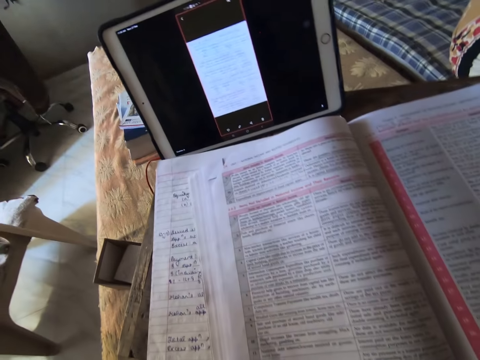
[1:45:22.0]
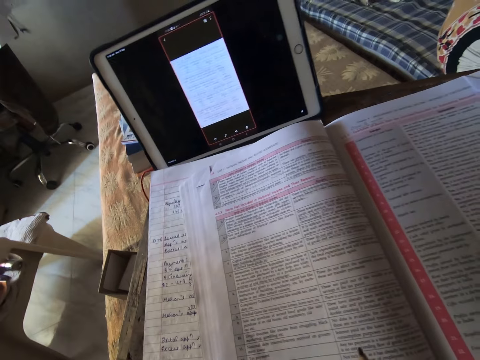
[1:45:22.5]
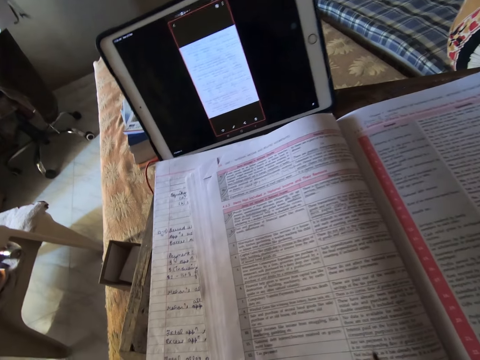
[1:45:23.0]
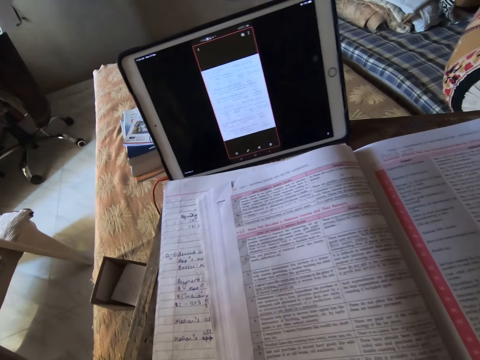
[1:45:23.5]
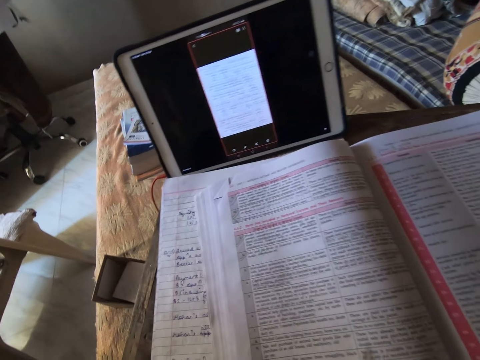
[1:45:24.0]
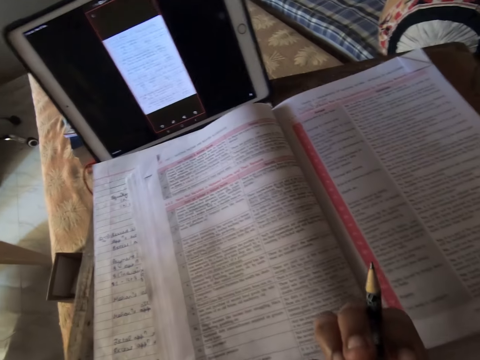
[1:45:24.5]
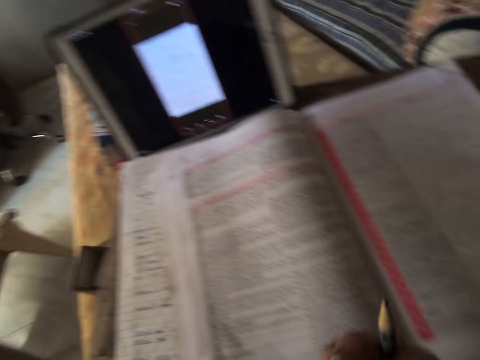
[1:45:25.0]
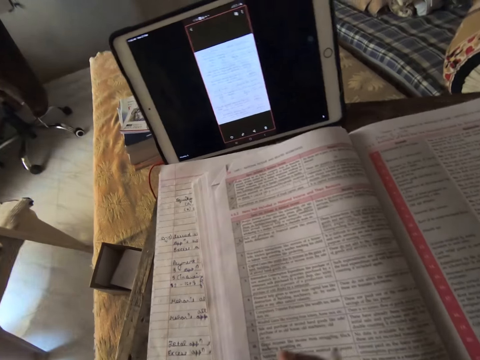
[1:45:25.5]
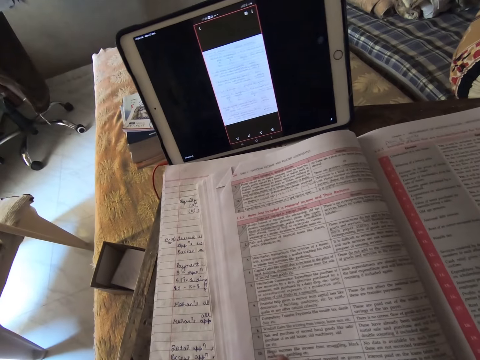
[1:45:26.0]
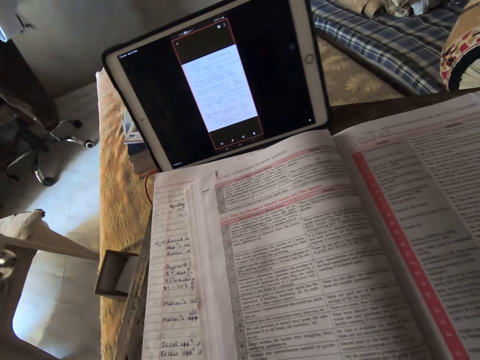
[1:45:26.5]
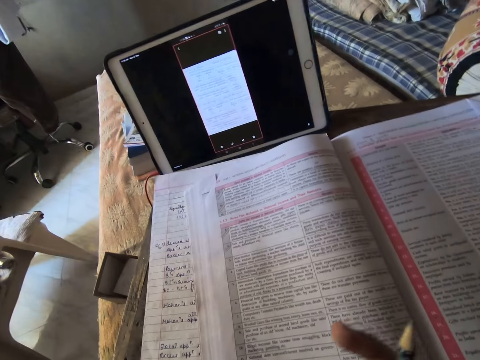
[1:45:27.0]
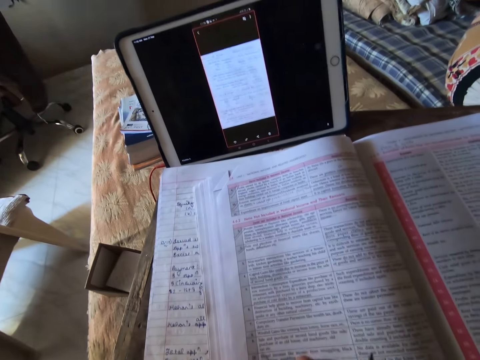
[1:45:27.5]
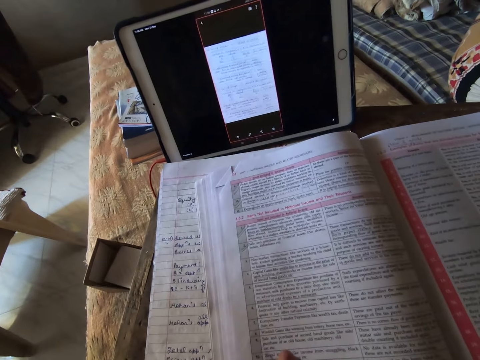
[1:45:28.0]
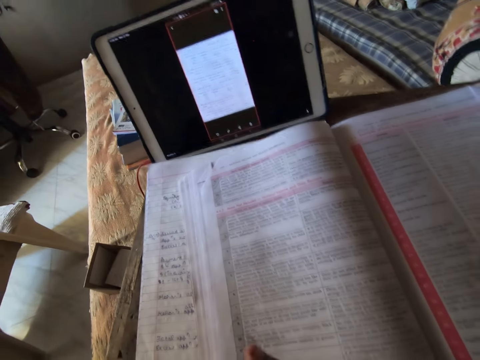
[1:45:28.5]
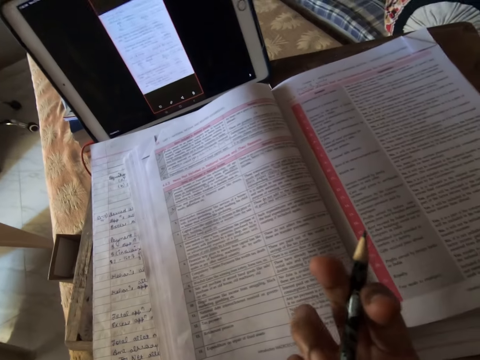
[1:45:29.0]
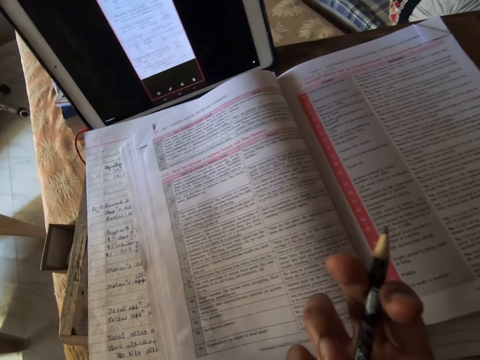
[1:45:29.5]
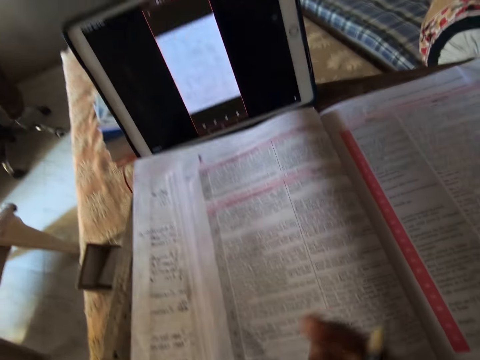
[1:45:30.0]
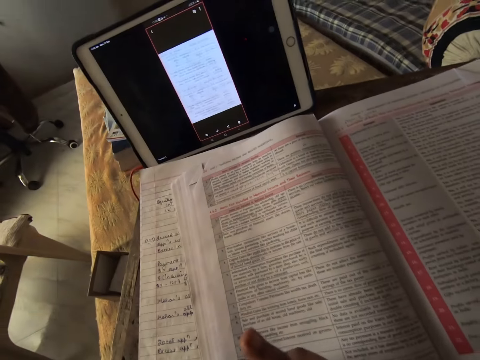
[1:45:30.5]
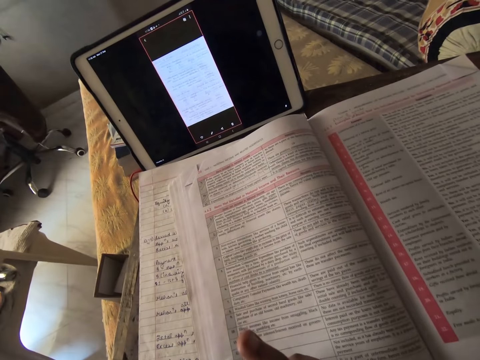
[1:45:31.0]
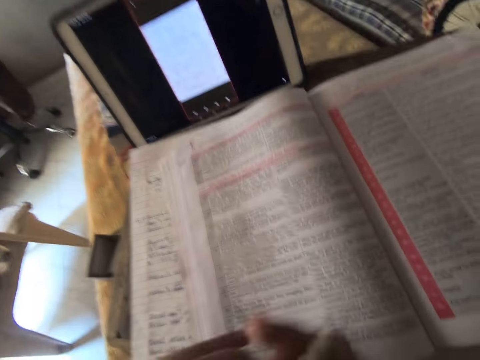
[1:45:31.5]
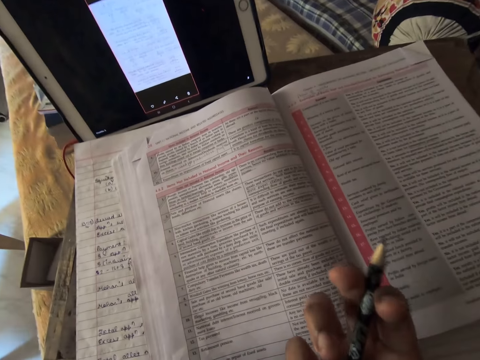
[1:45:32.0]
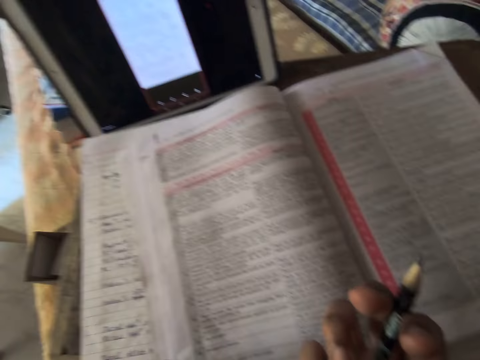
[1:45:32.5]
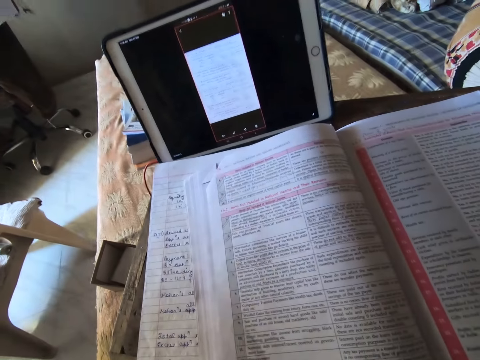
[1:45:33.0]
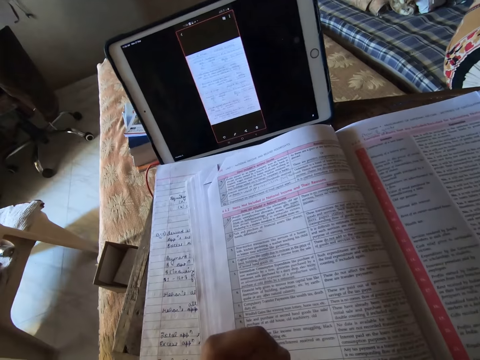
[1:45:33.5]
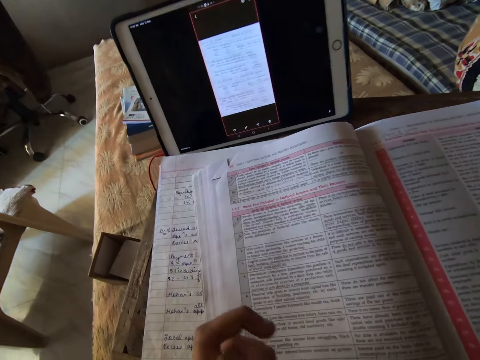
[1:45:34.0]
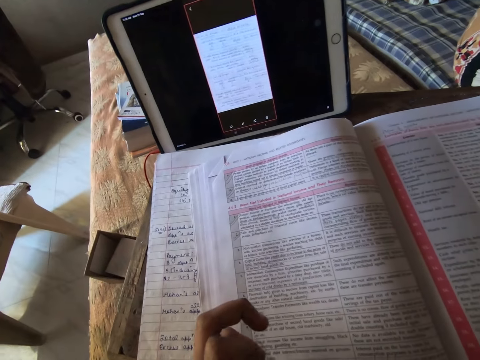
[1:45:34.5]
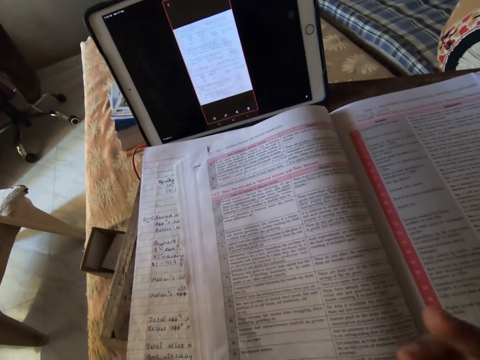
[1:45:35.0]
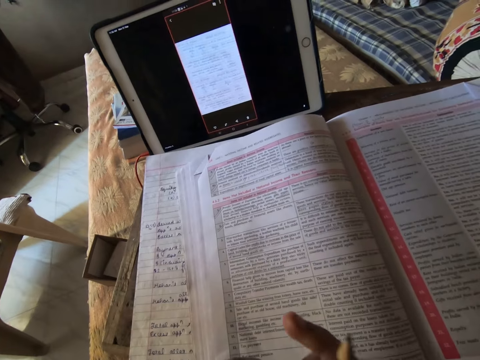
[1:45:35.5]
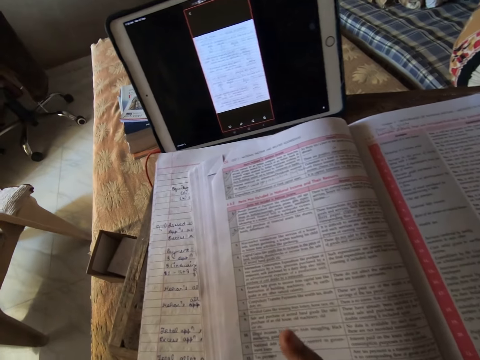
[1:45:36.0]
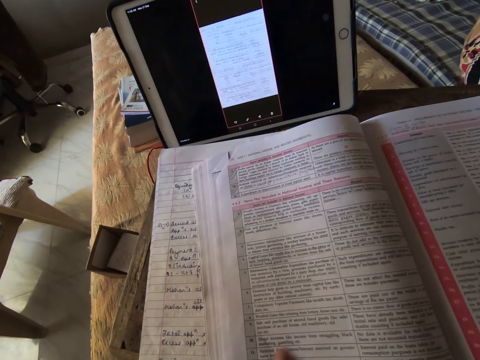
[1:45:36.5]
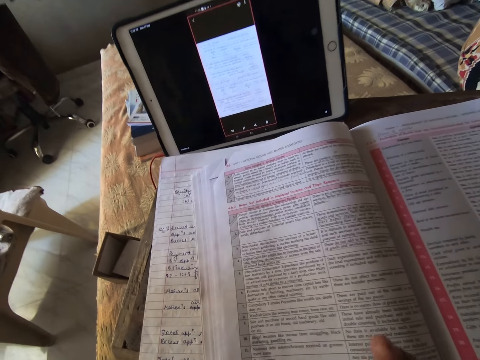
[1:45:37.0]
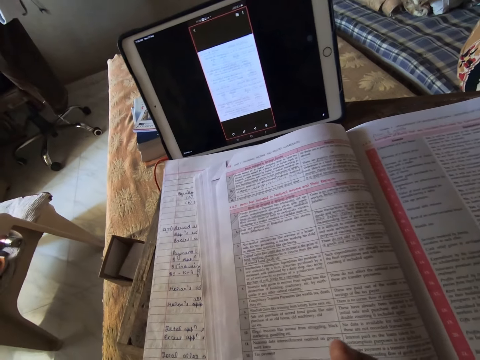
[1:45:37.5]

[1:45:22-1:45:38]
The camera wearer looks at his finger. He does so repeatedly. He looks at his fingers and scratches his fingers.

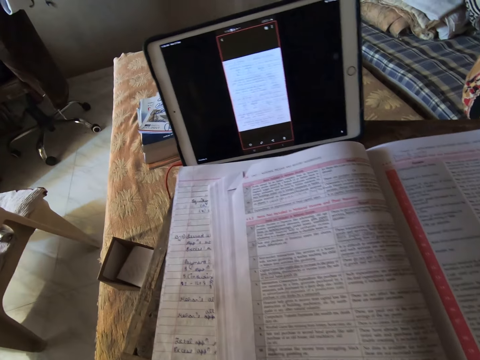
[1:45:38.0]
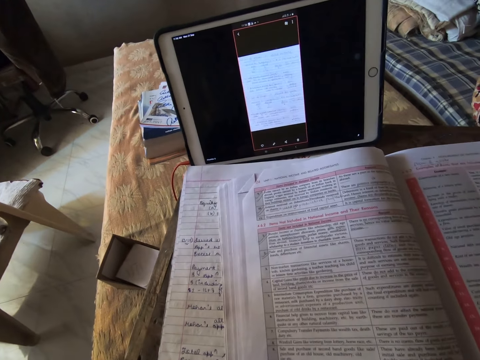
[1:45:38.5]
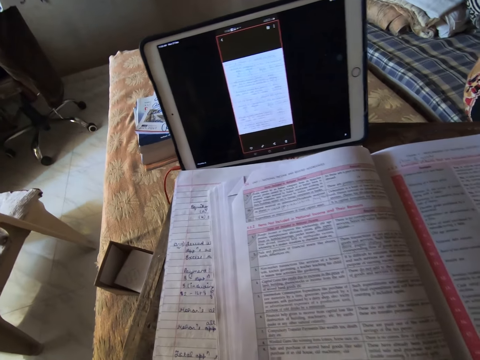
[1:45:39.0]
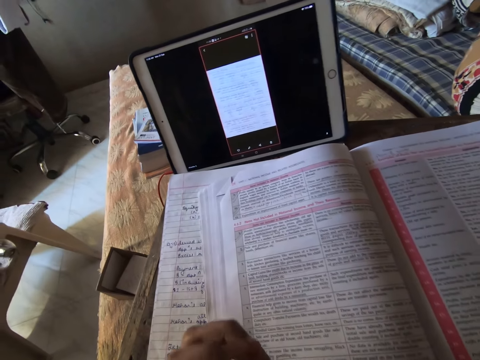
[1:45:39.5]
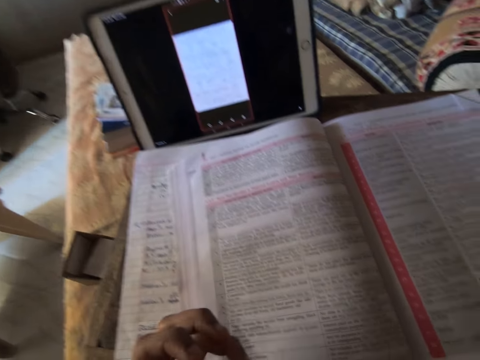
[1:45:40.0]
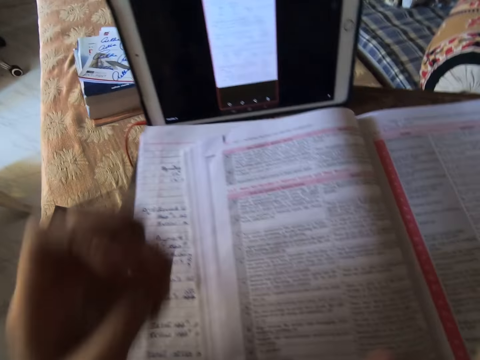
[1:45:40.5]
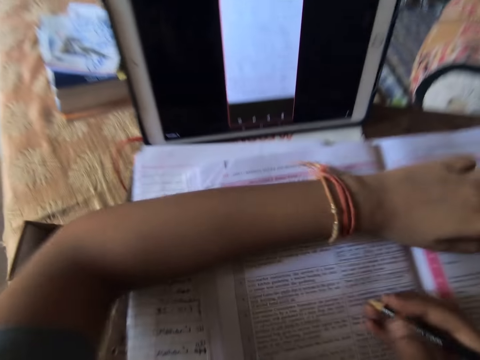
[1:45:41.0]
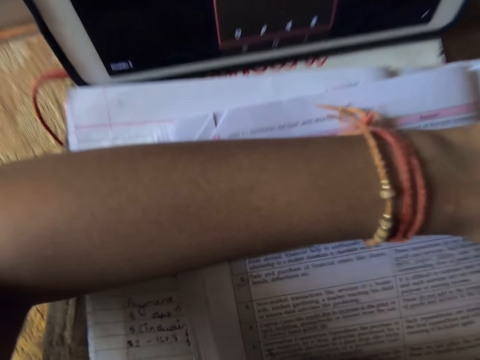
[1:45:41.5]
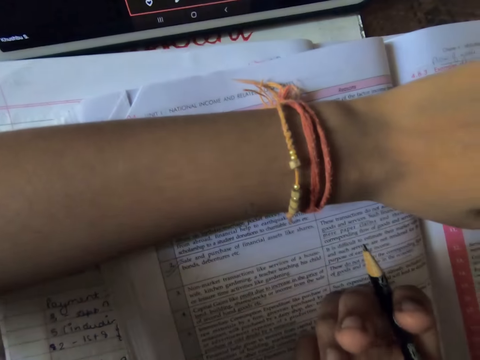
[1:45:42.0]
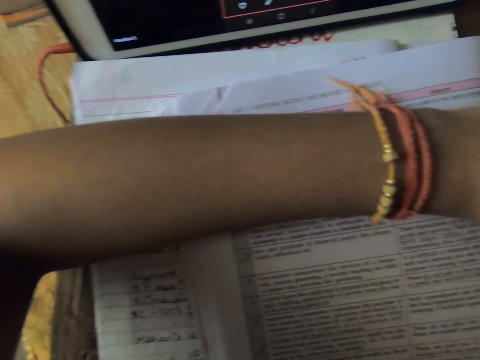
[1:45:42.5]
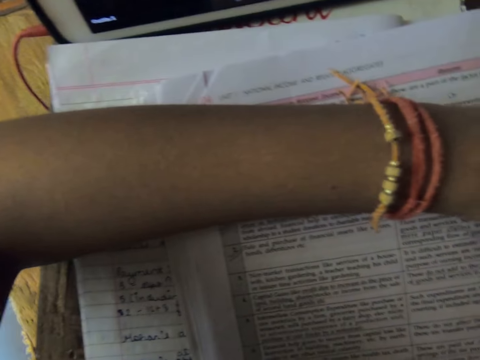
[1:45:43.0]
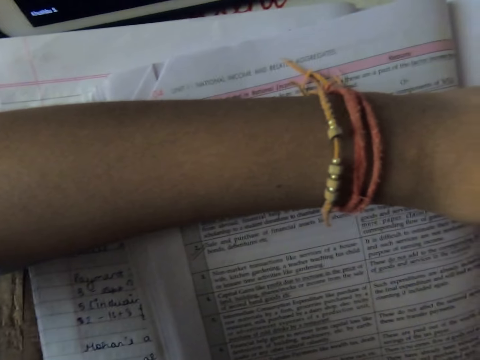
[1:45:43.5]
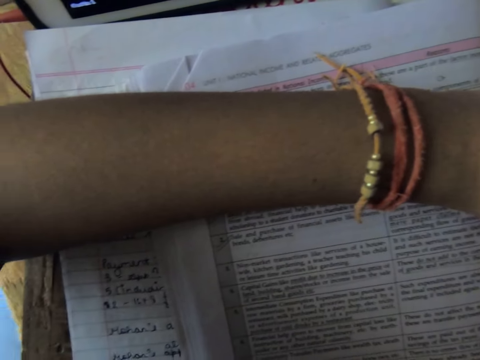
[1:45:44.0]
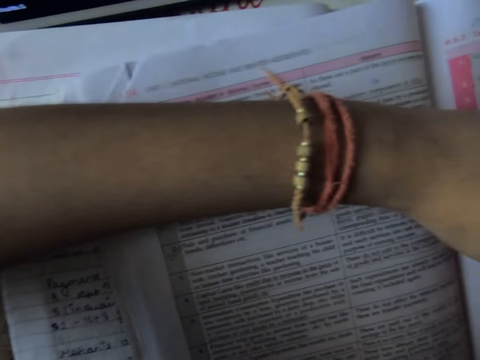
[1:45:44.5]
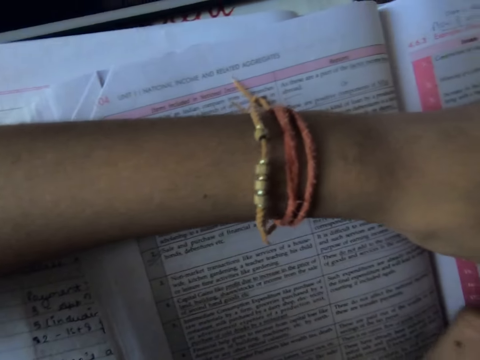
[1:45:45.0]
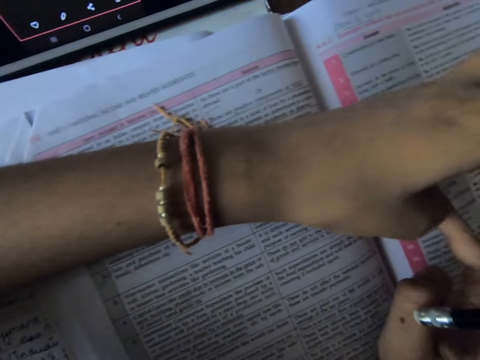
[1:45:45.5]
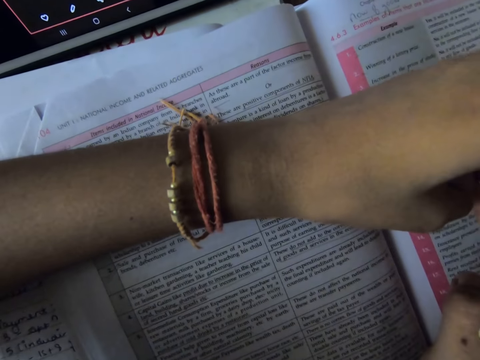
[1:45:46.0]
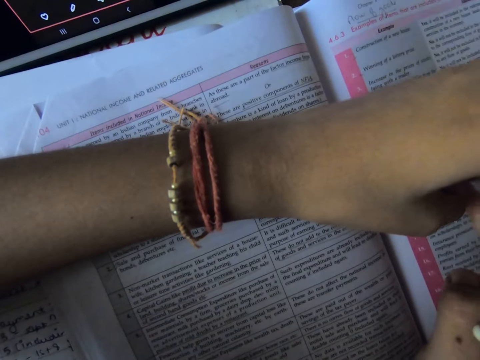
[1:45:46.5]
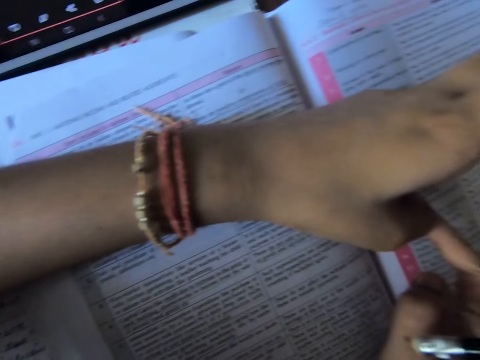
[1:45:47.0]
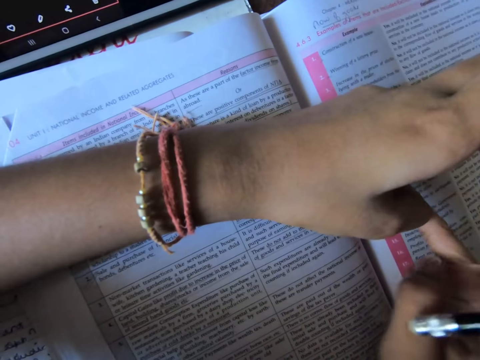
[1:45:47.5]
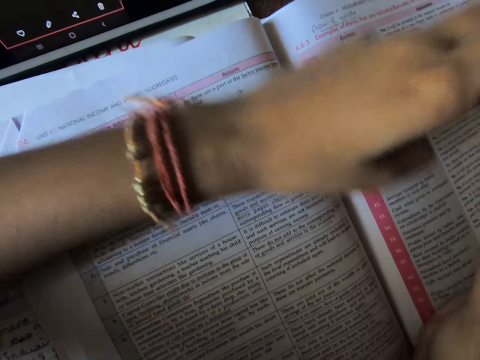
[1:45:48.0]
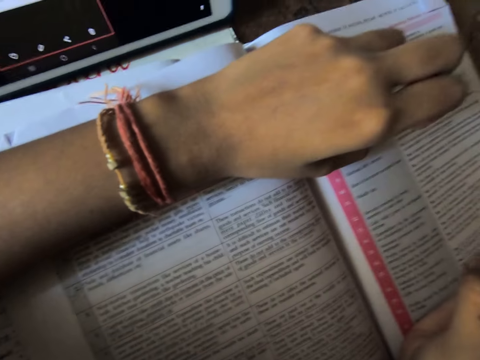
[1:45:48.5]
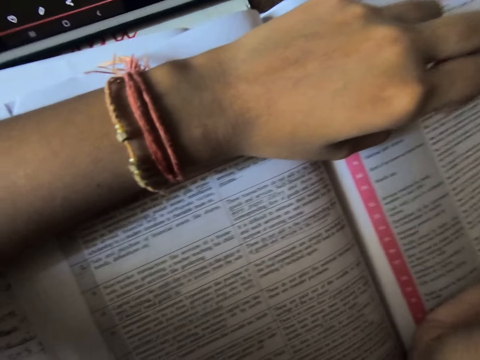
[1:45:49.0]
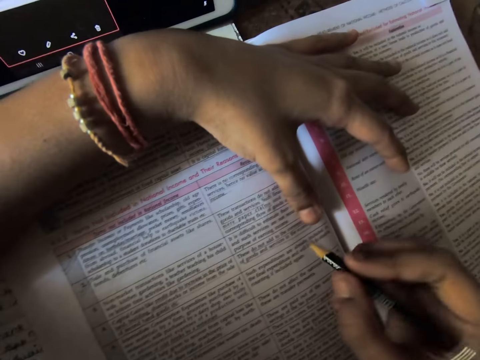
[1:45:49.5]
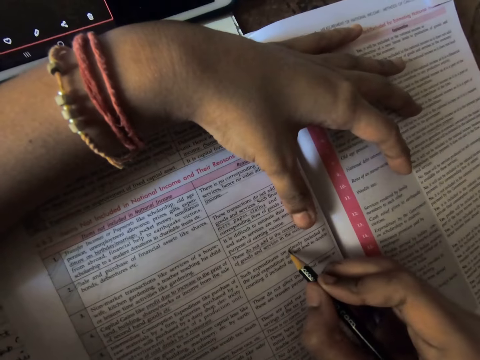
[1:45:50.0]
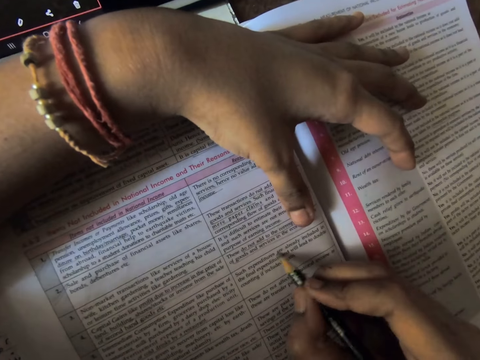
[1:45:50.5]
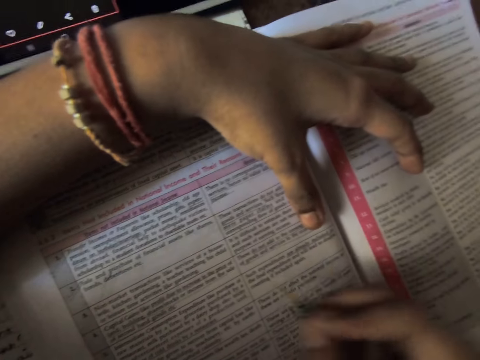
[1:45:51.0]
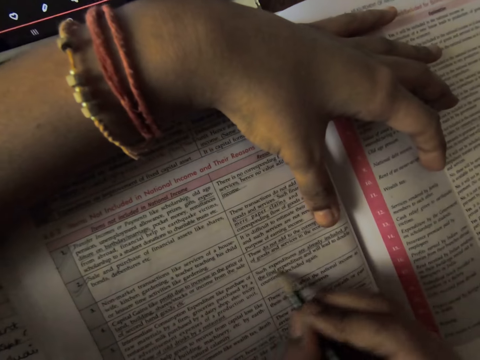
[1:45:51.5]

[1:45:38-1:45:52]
The camera wearer rests their left arm on the books in front of them on the table. They look at their fingers. They scratch their finger. They underline words on the book.
